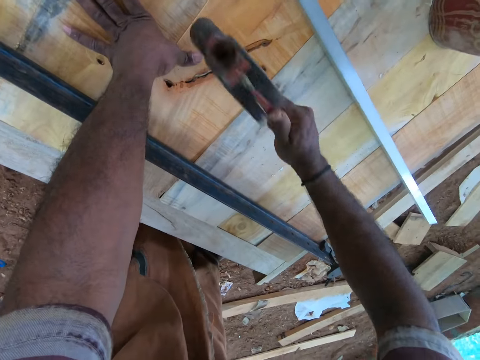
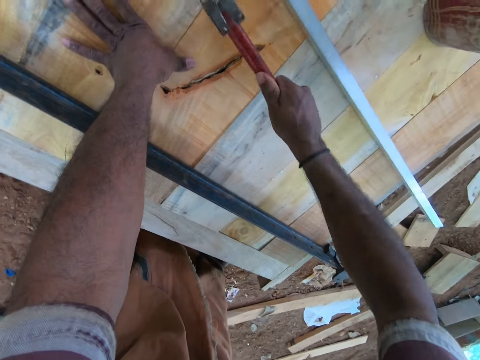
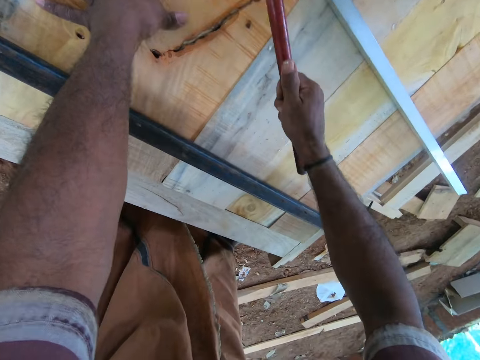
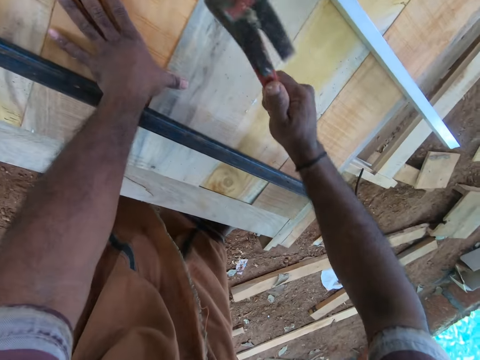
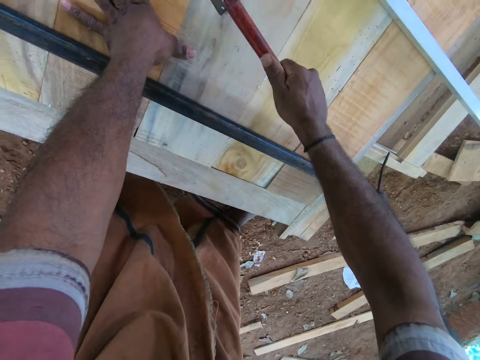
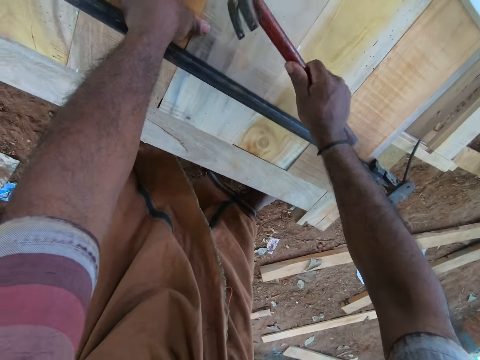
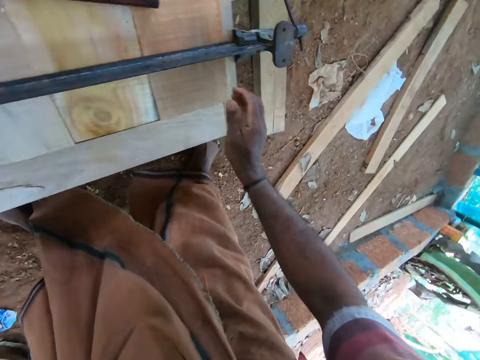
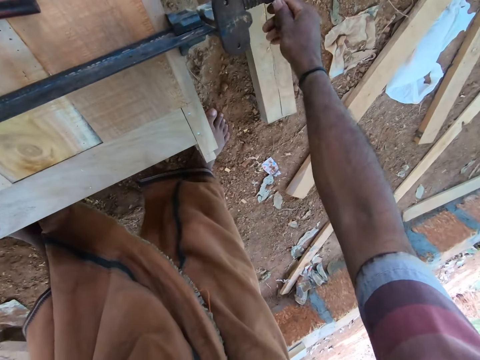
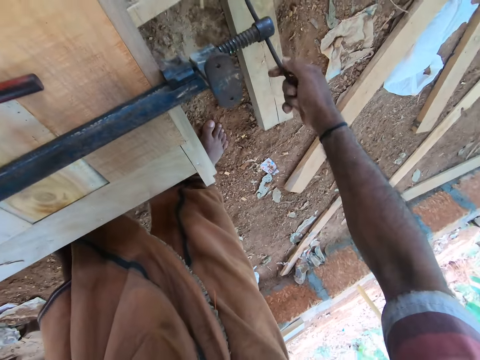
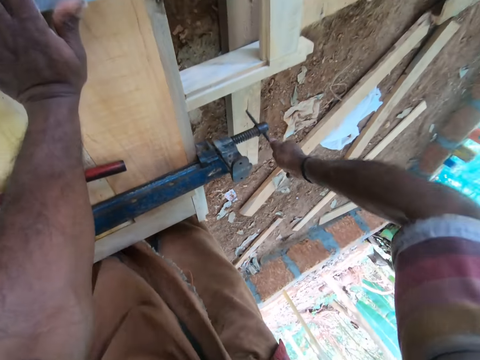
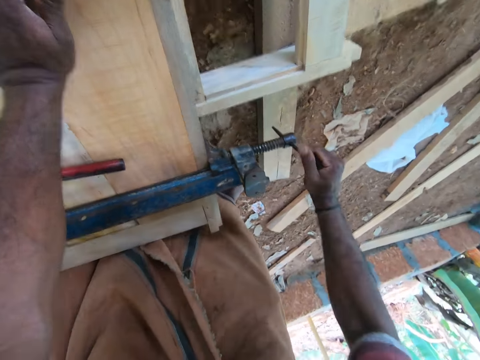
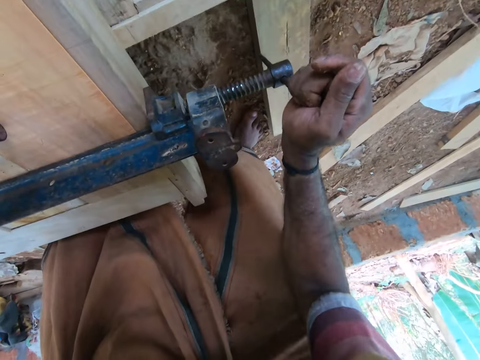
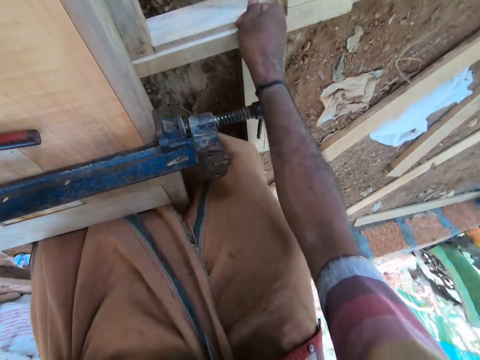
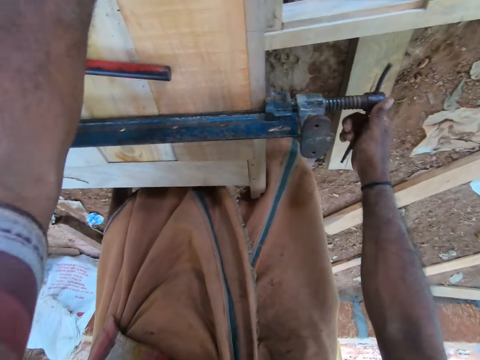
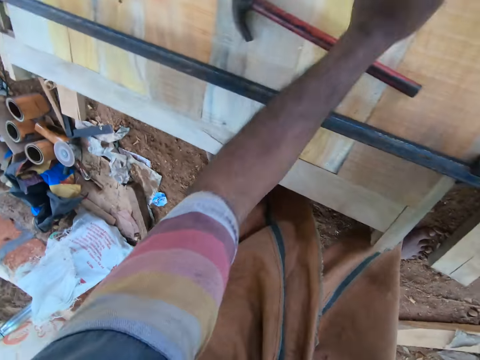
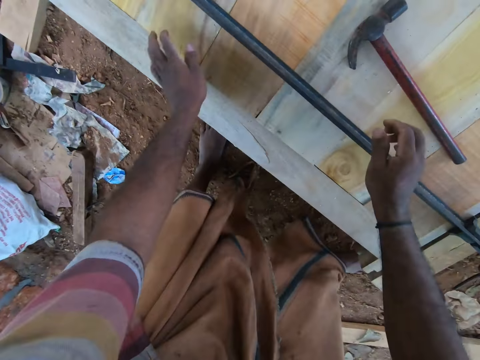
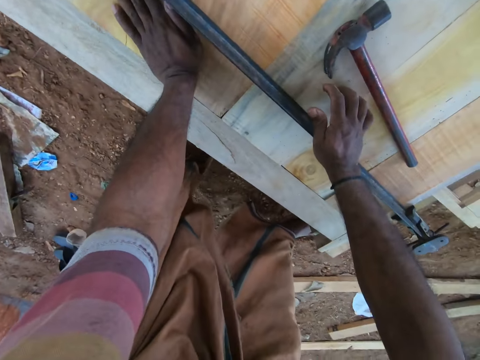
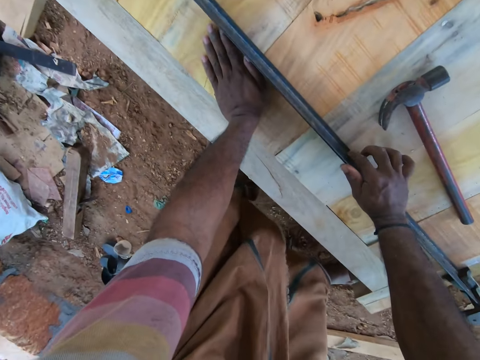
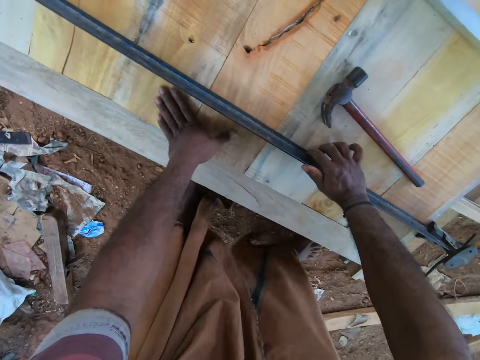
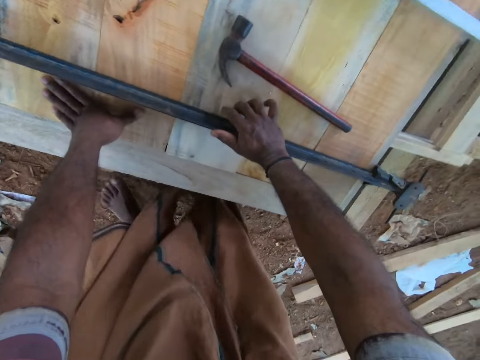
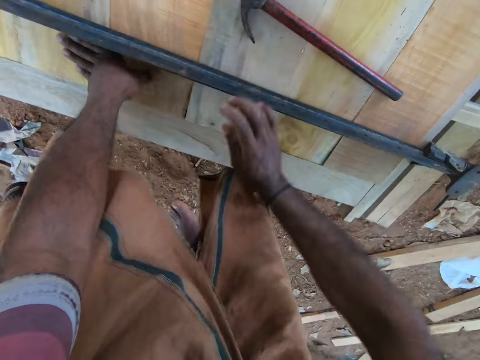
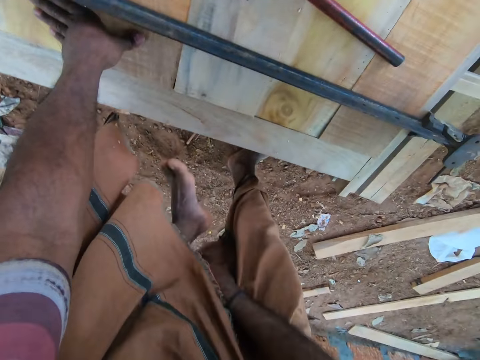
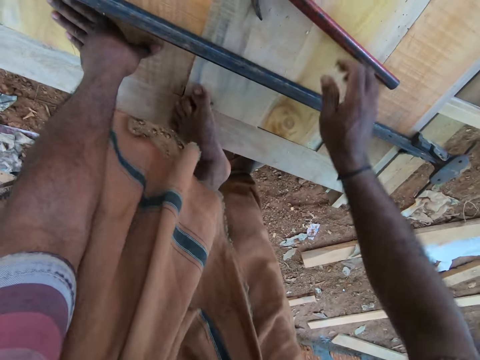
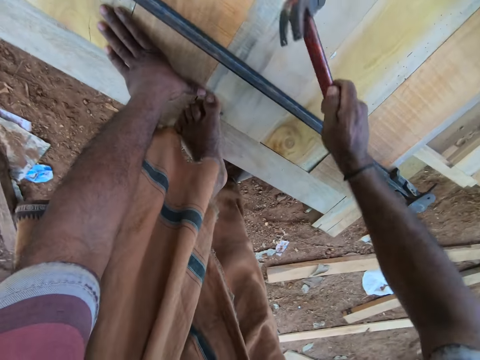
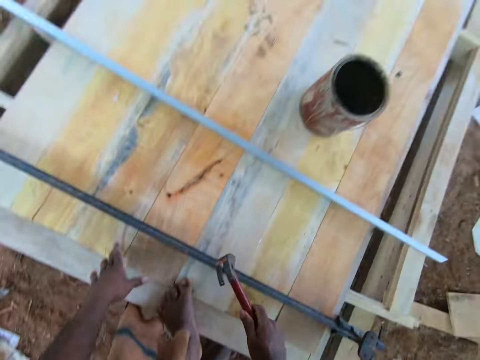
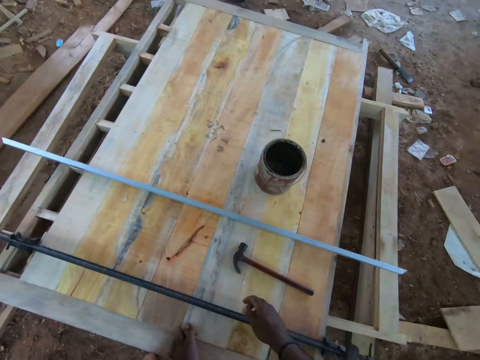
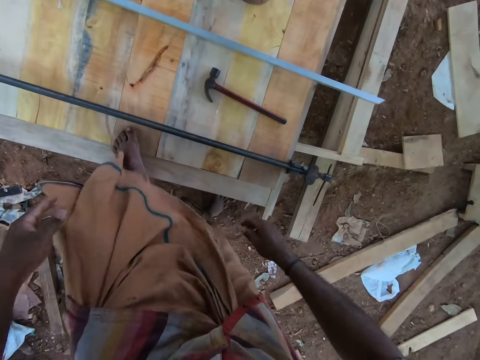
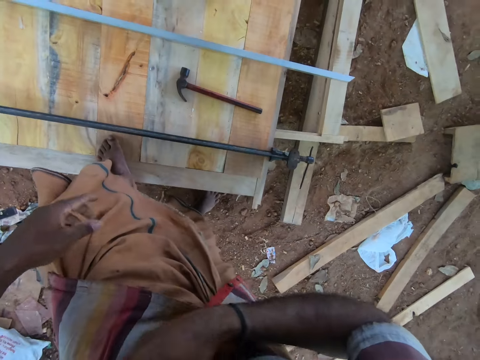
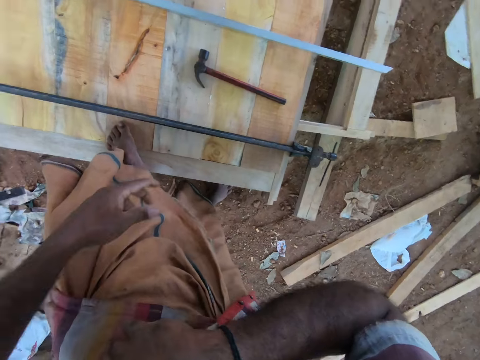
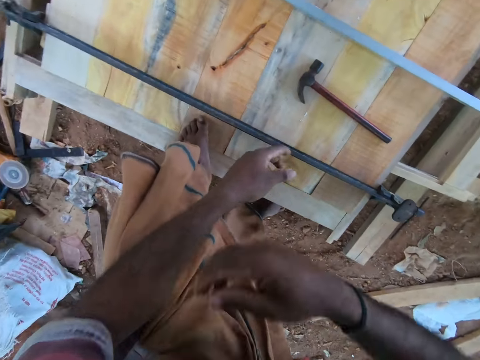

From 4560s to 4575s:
The camera wearer hits the hammer on the plywood or wood with his right hand. He places the hammer on the plywood with his right hand. He turns the handle of the clamp with his right hand. He adjusts the clamp on the wood. He places his right hand on the clamp. He adjusts his dress with his right hand. He places his left foot on the plywood. He picks the hammer from the plywood with his right hand. He drops the hammer on the plywood with his right hand.

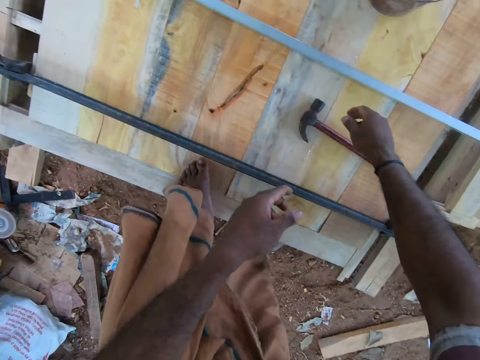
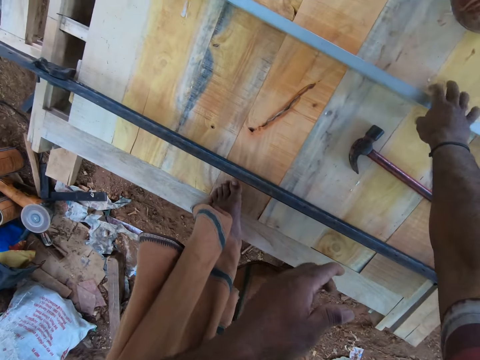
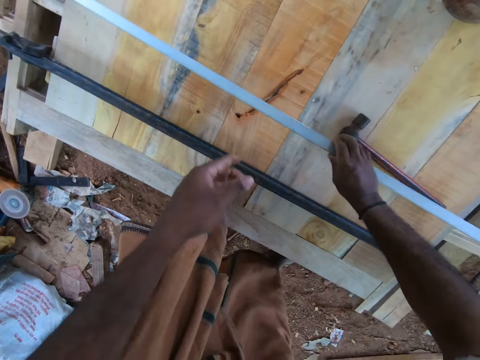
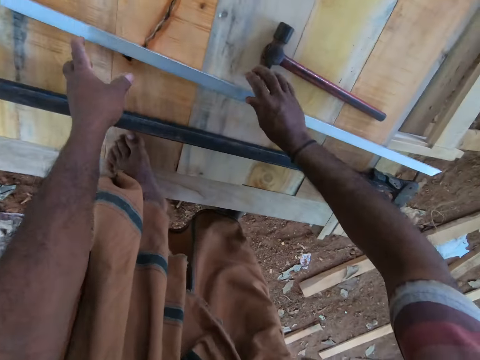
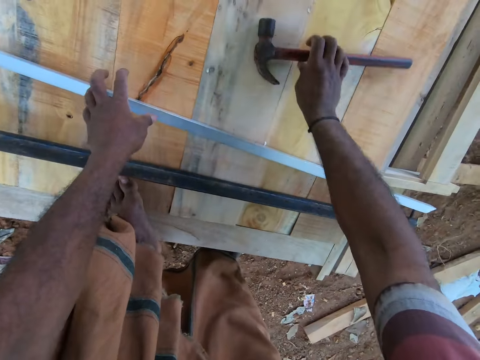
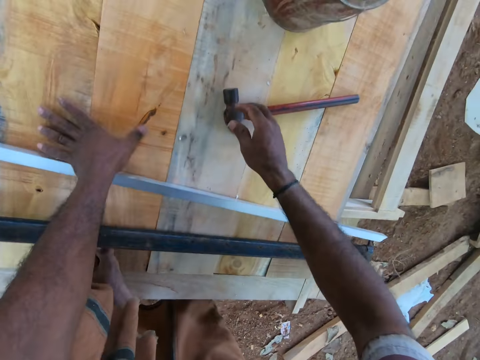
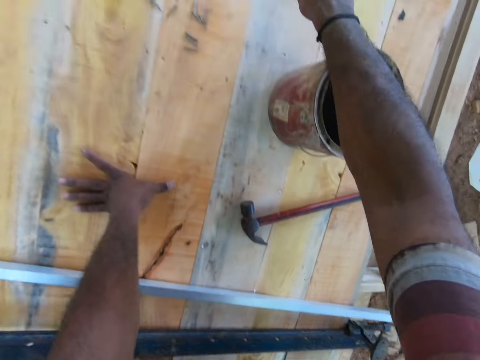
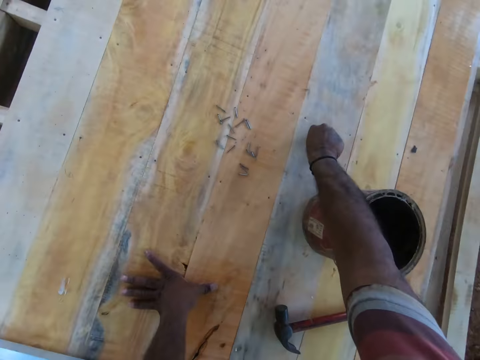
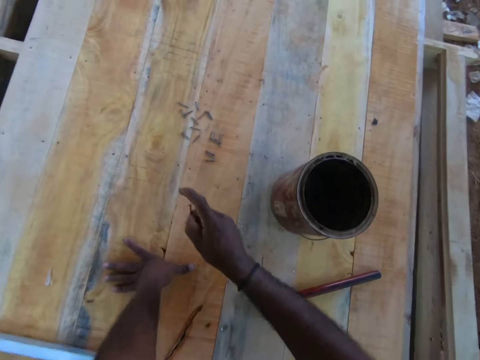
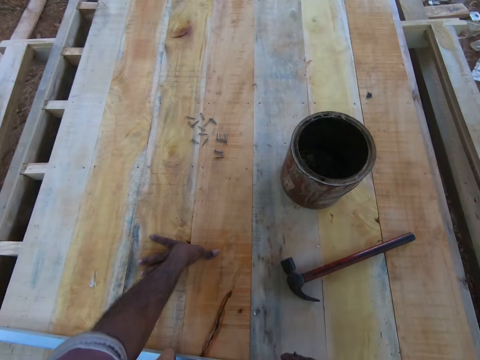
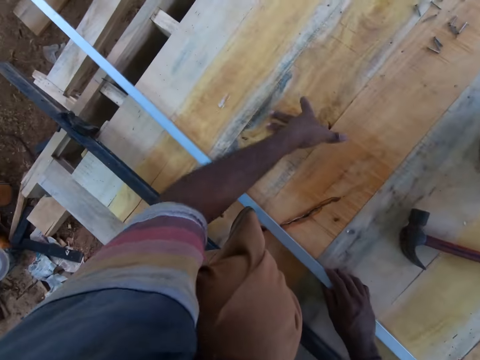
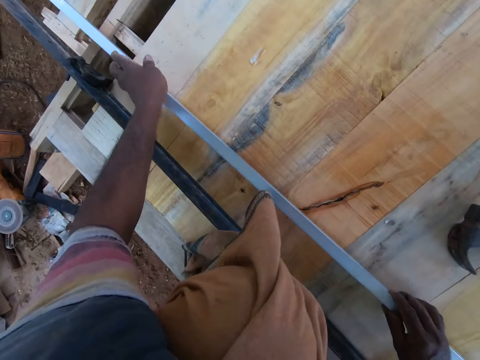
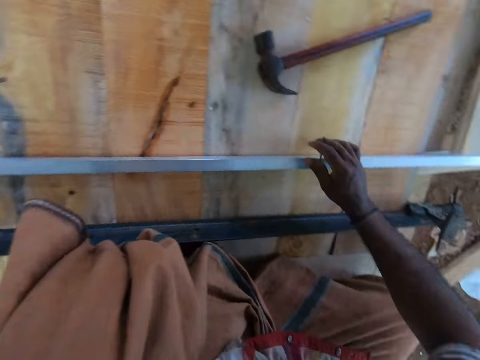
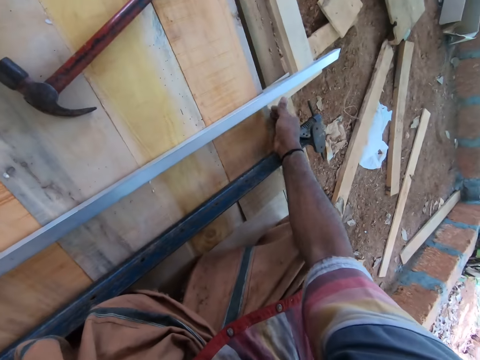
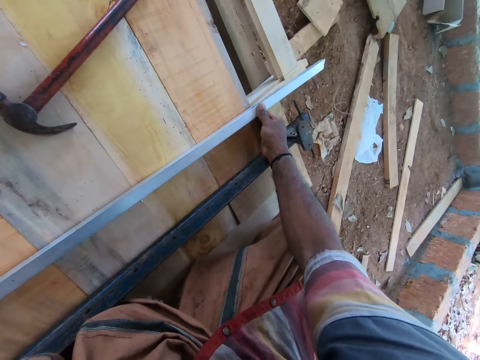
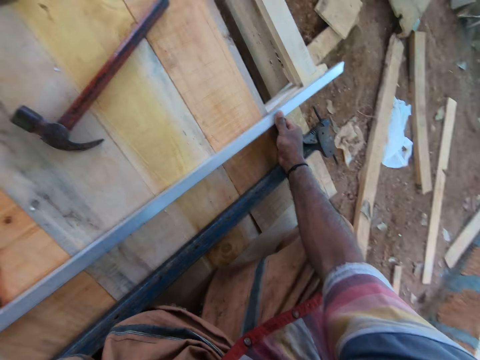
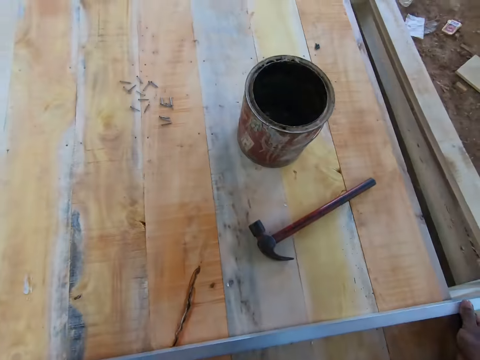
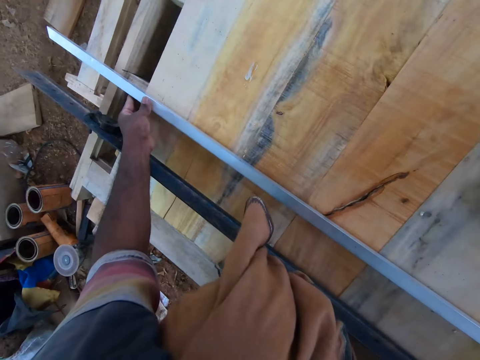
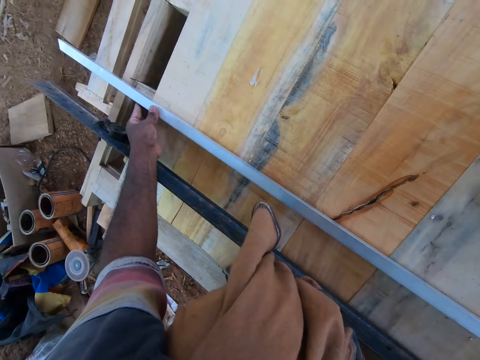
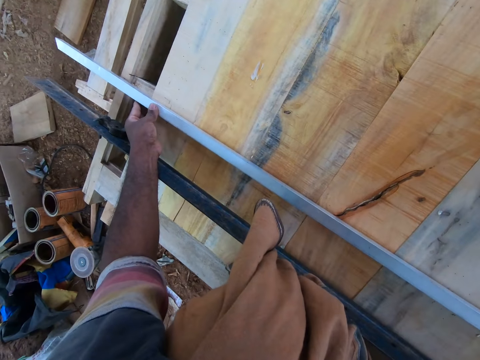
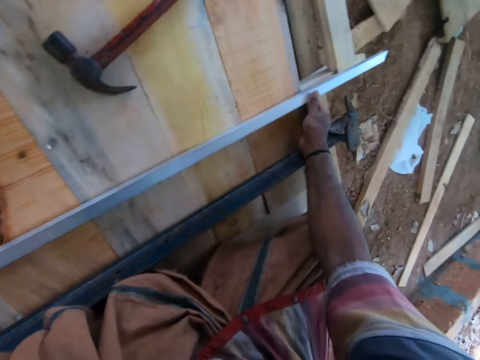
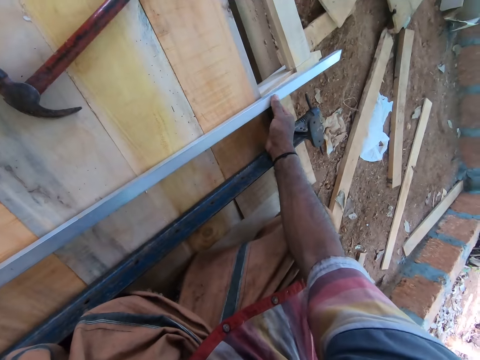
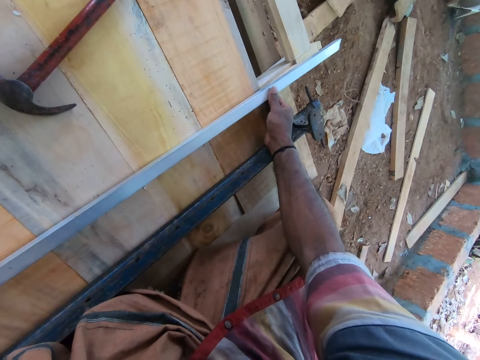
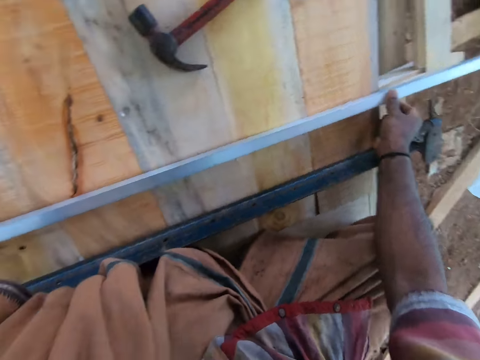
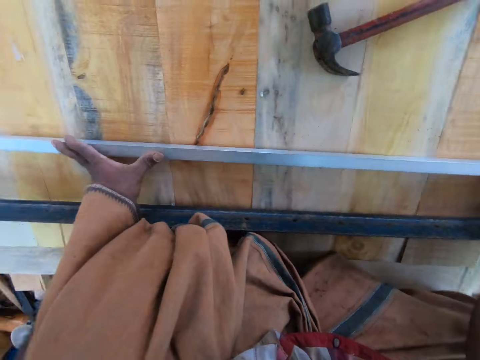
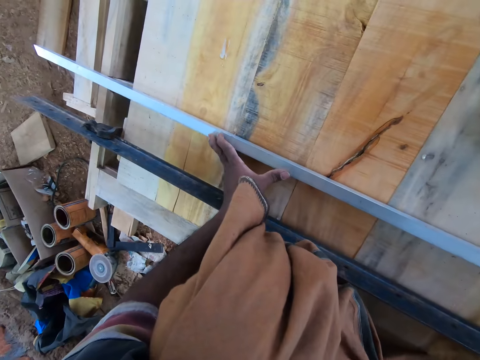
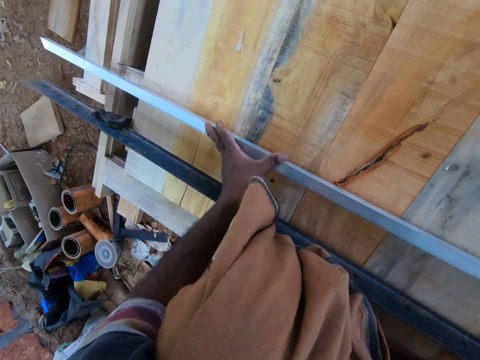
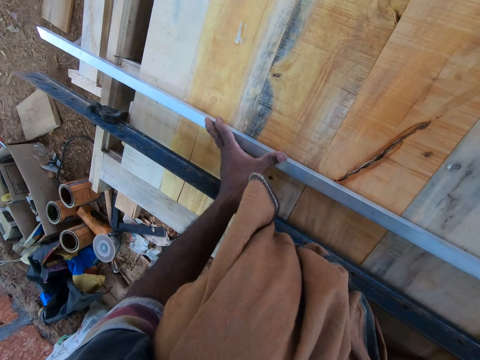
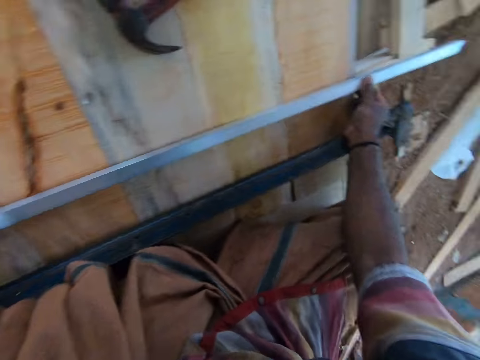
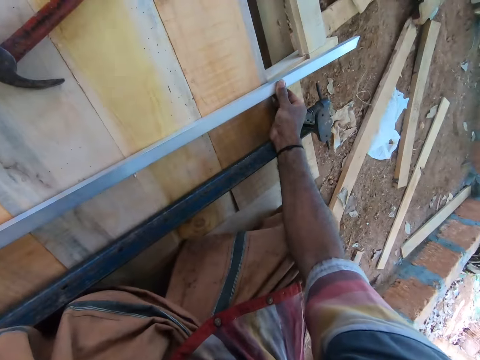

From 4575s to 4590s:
The camera wearer picks the iron rod from the plywood or wood with his right hand. He moves the ruler on the wood. He drops the iron rod on the plywood with his right hand. He moves the hammer aside on the plywood with his right hand. He picks a nail from the plywood with his right hand. He sets the iron rod on the plywood with his hands. He adjusts the ruler on the wood.
